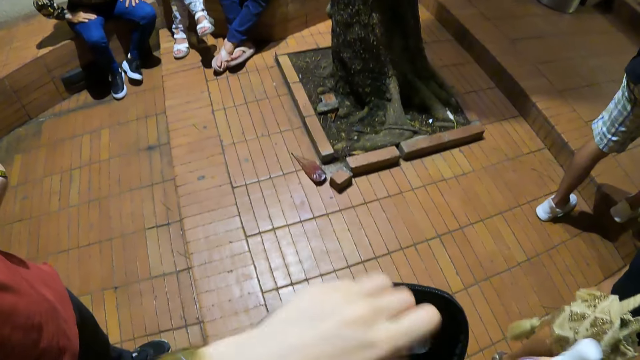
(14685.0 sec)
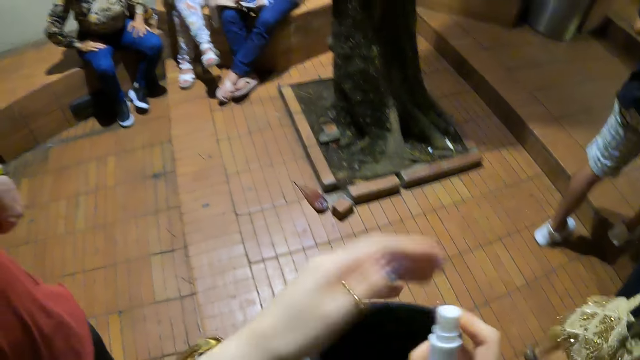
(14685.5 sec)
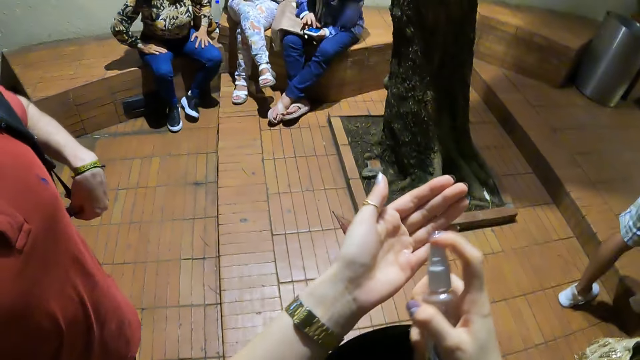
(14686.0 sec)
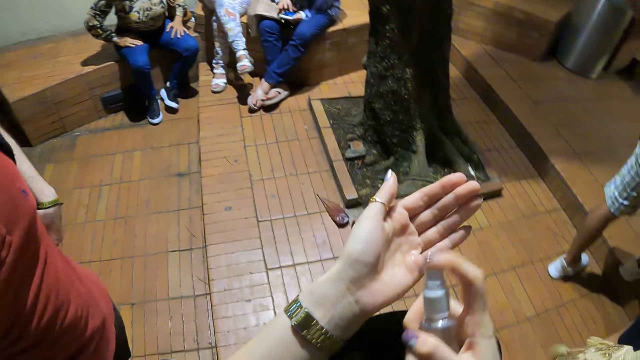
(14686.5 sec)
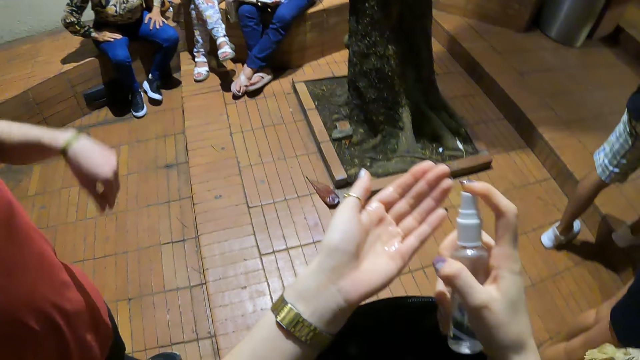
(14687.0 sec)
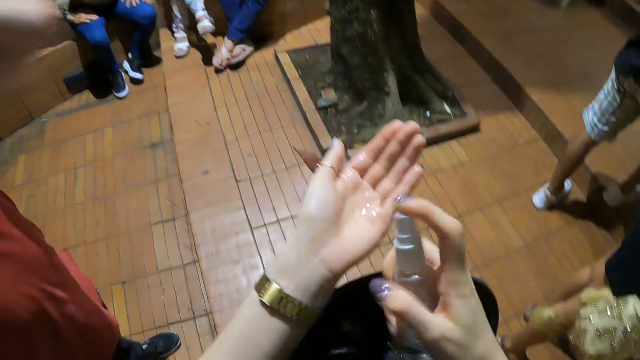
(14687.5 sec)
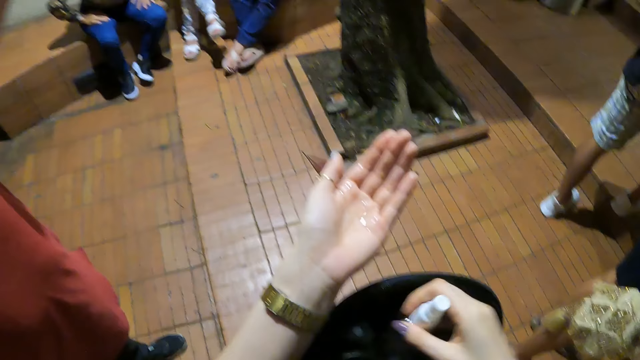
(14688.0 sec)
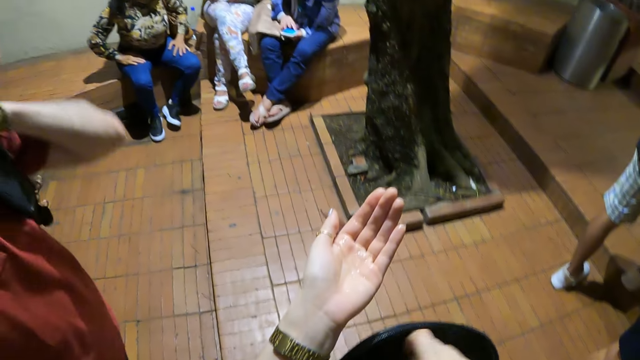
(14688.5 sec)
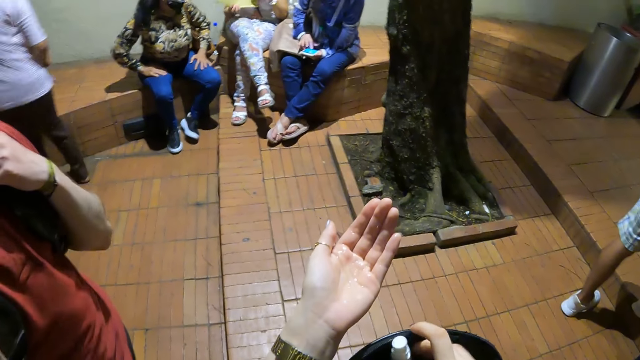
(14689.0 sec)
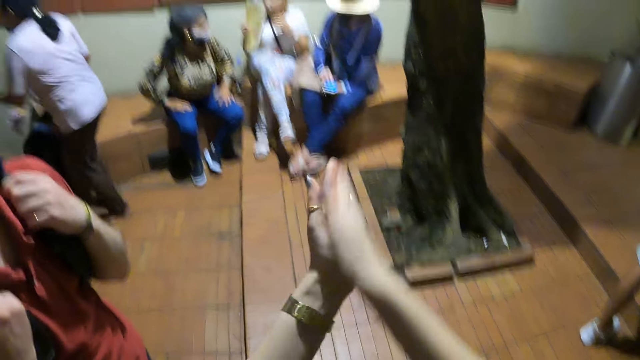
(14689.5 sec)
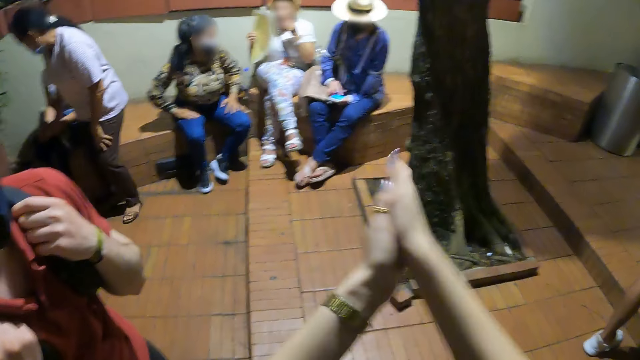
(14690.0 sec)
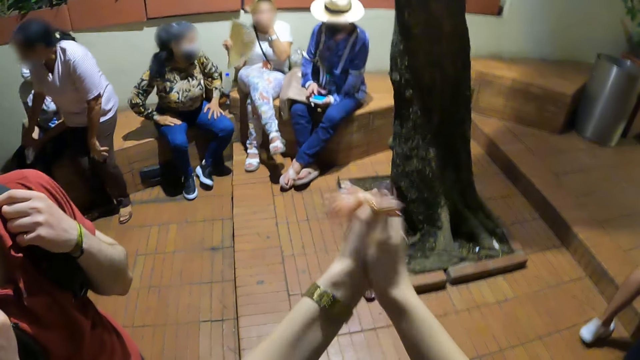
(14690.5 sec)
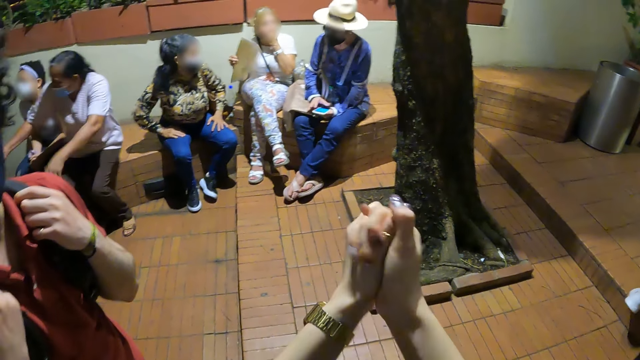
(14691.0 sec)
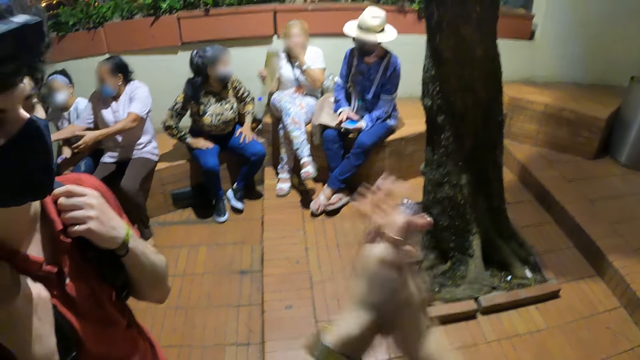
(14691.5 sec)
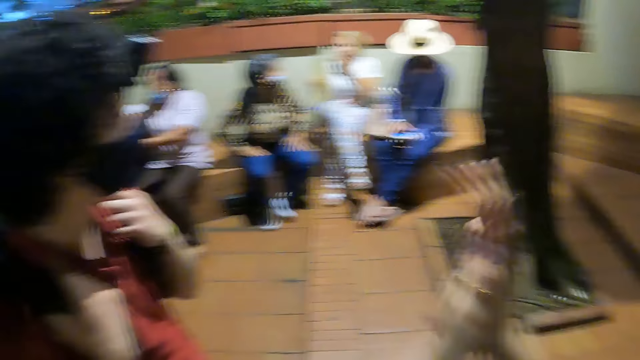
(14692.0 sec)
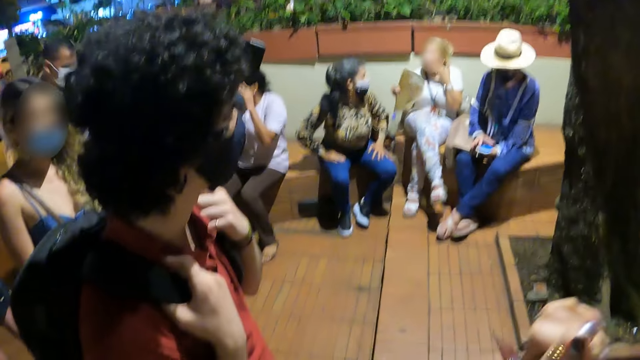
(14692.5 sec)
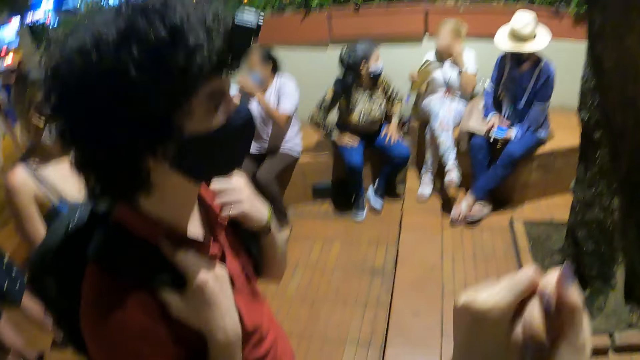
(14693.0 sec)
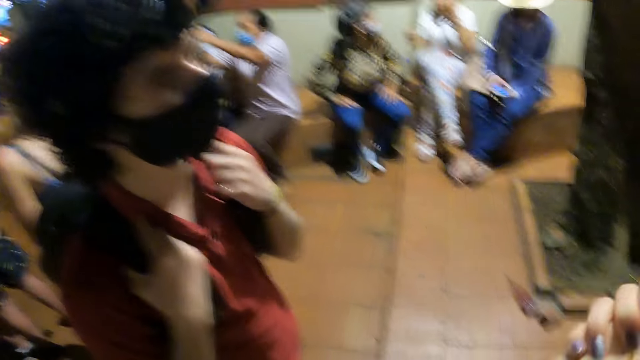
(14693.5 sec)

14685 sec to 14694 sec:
The camera wearer opens the body lotion bottle. They drop the bottle lid in the box. They pour the lotion. They spray the hands. They drop down the bottle in the bag. They smear the lotion. They rub the hands.

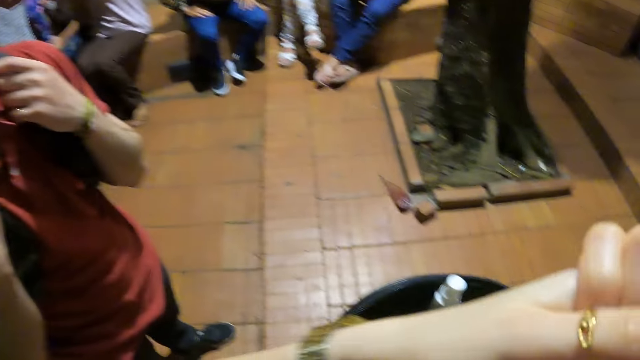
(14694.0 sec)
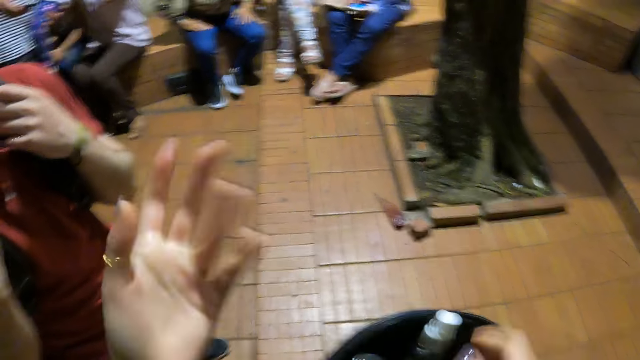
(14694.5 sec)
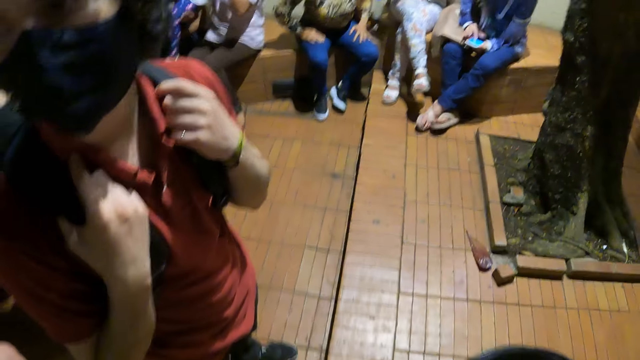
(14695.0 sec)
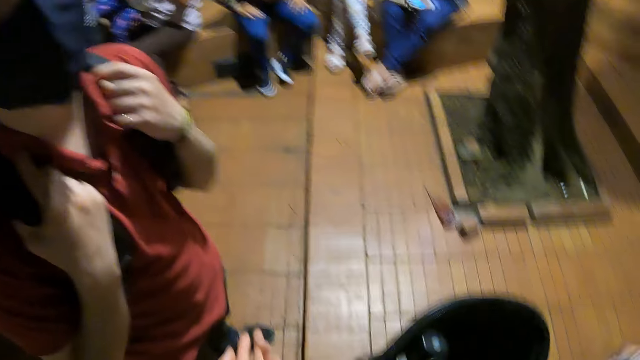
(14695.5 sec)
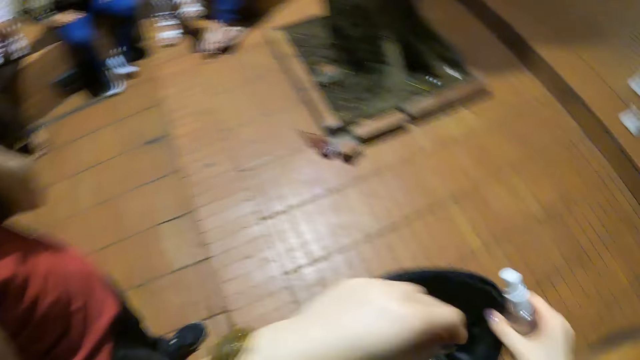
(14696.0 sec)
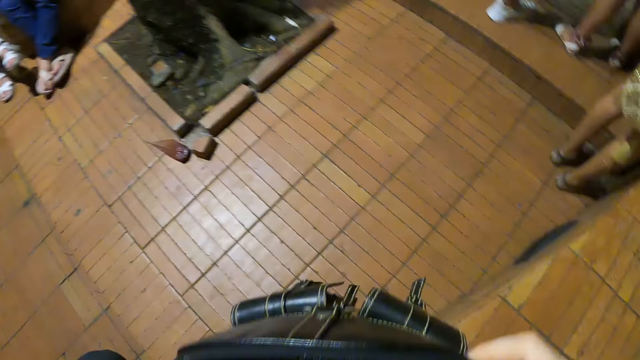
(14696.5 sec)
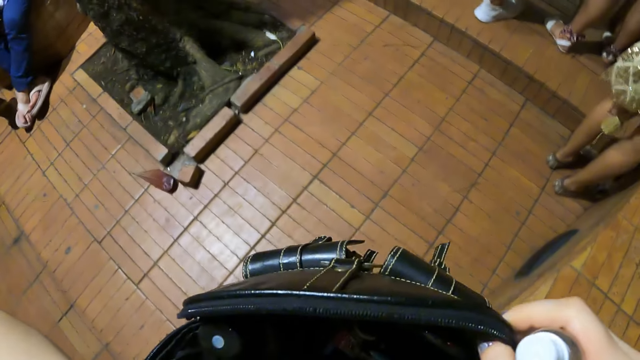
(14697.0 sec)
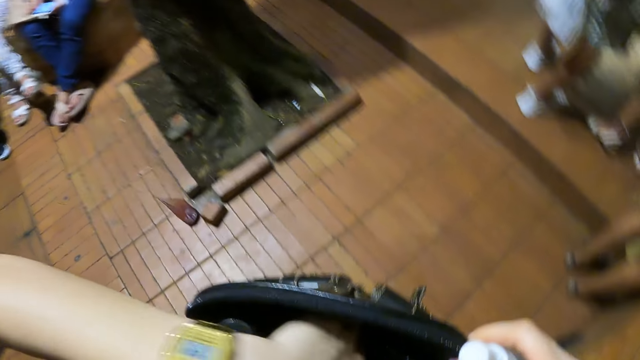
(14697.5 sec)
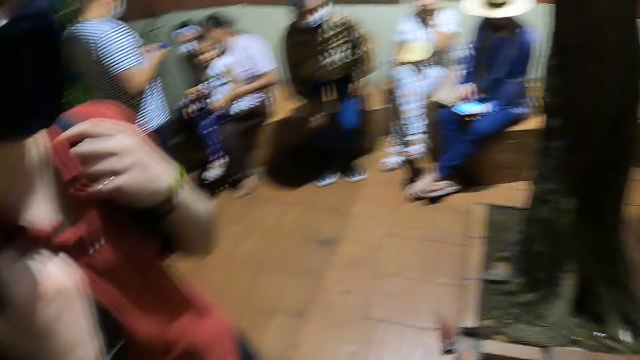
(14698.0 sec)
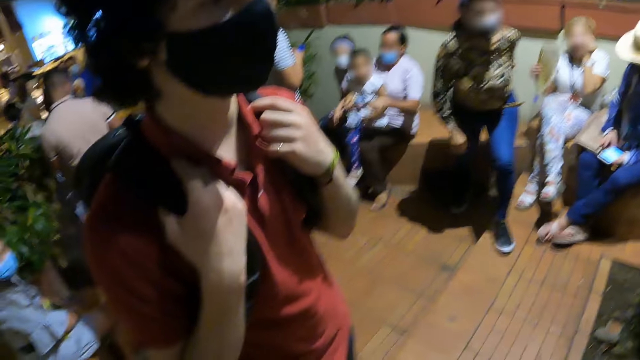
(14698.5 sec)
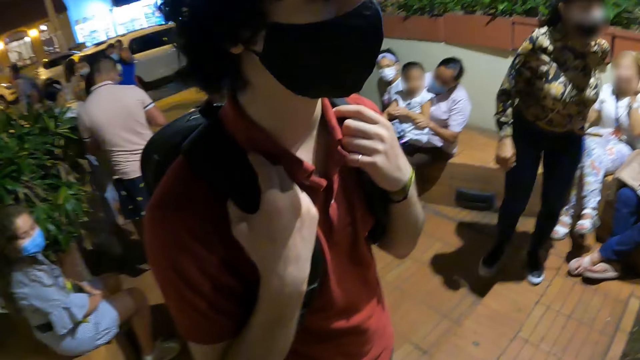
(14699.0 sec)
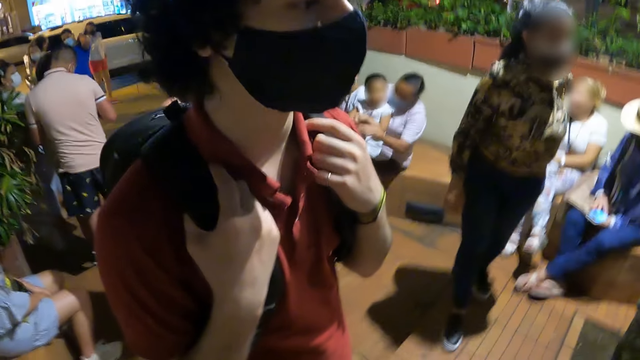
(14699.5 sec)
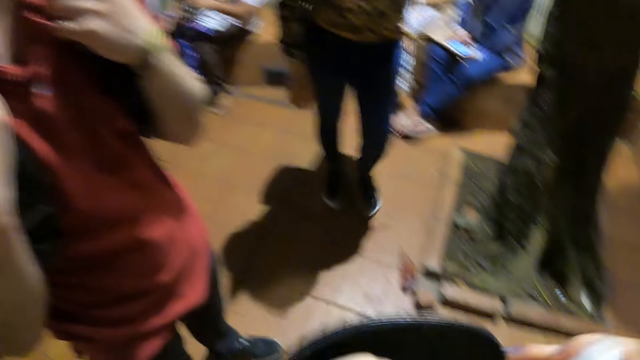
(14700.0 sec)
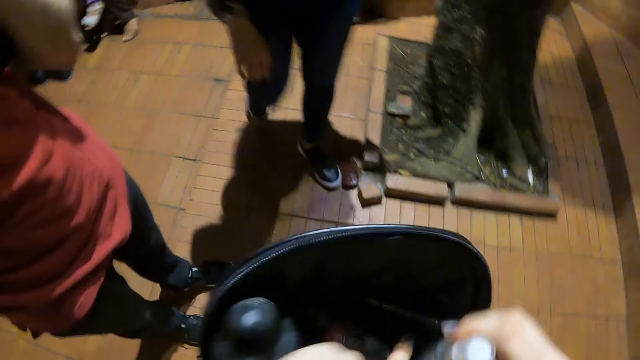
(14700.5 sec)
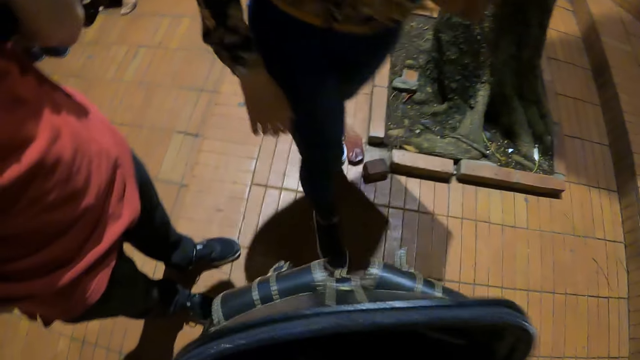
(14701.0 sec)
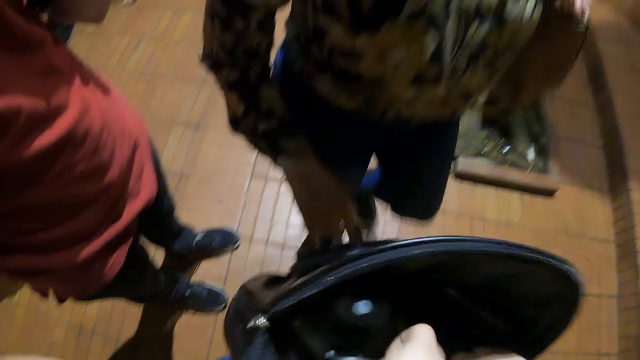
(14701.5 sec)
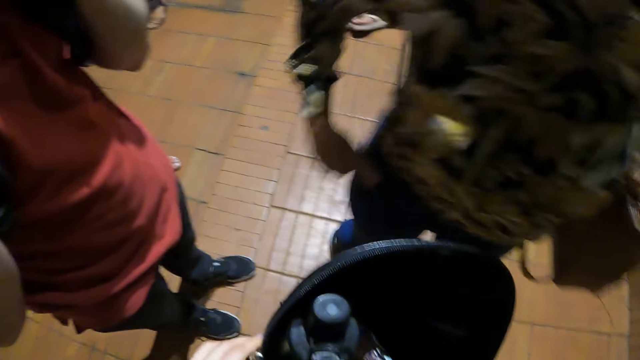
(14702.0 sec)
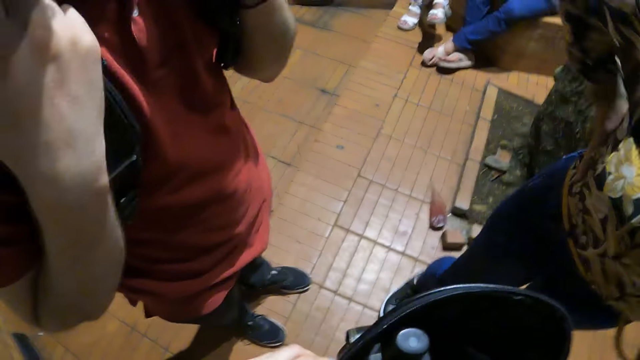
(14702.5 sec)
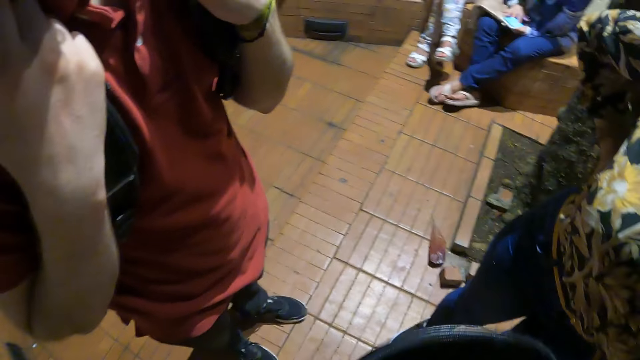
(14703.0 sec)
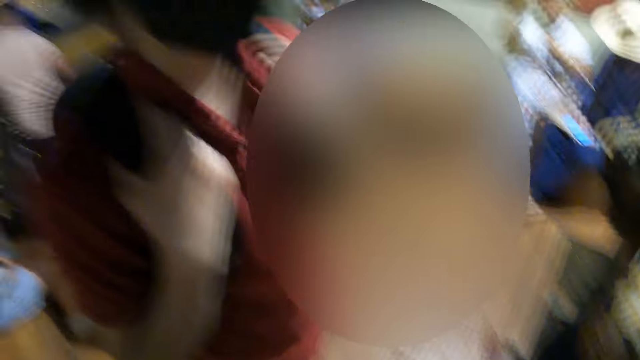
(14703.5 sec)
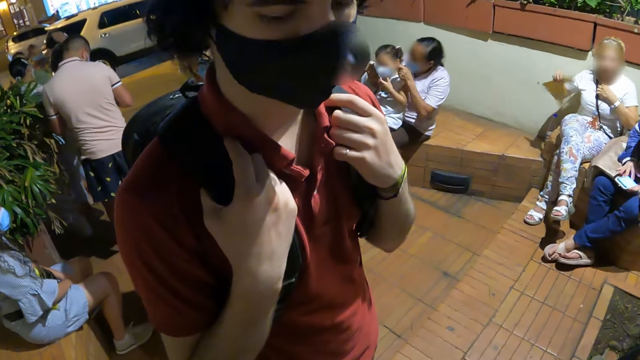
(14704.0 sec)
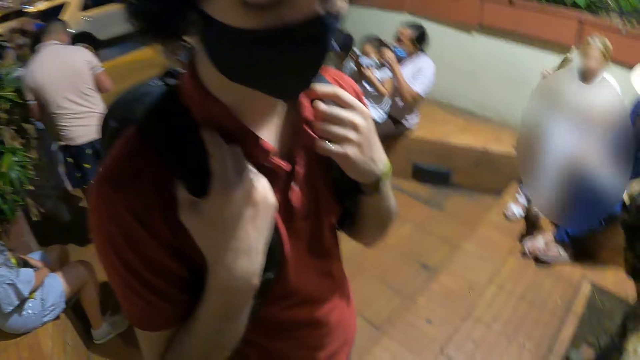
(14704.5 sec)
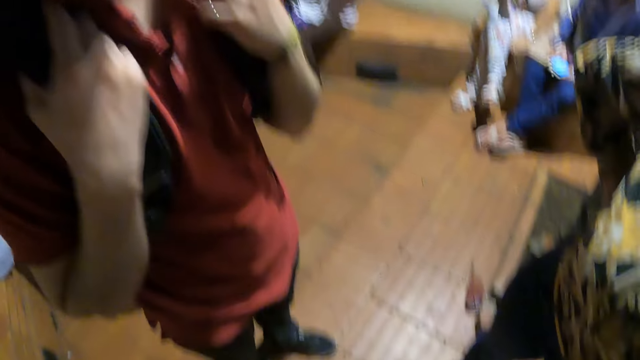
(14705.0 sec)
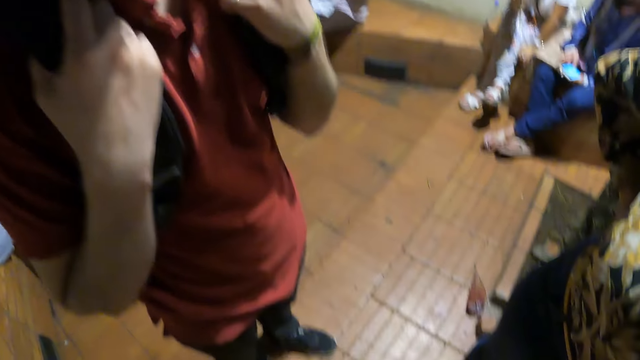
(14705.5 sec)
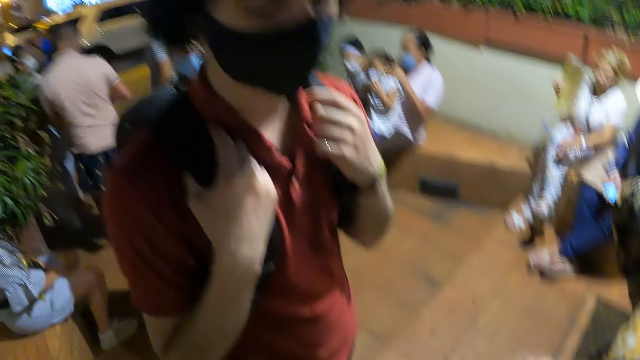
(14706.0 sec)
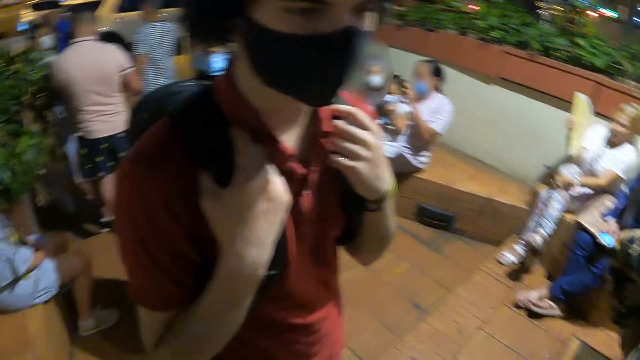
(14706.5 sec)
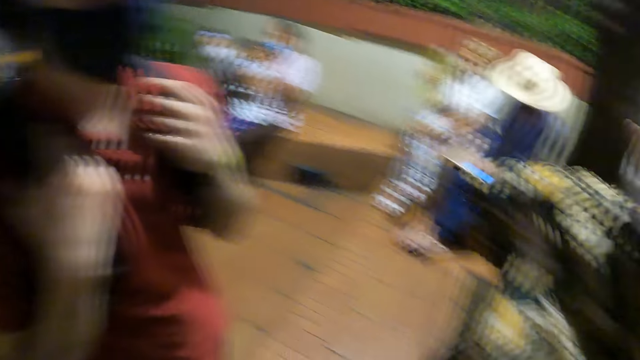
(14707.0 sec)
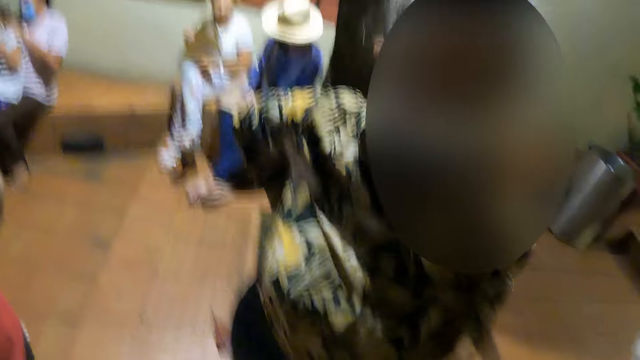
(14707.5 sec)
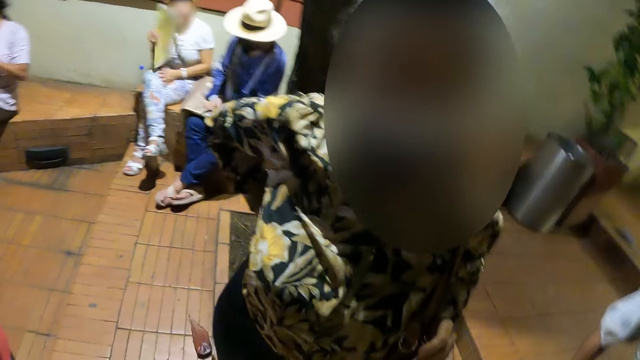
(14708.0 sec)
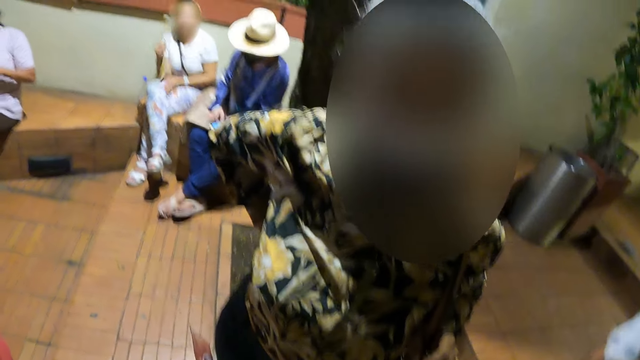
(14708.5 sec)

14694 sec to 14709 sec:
The camera wearer picks up a bottle or spray container. They hold the spray container. They hold the bag. They look around. They put the bottle in the bag. They look around.
